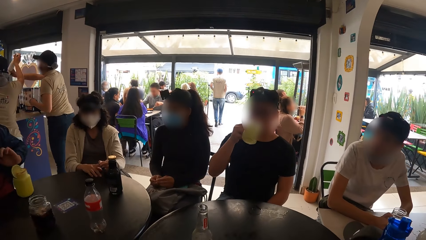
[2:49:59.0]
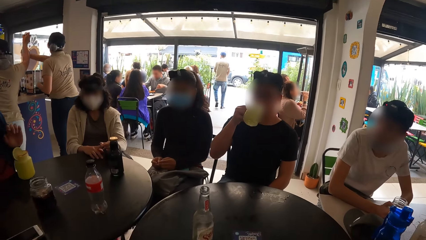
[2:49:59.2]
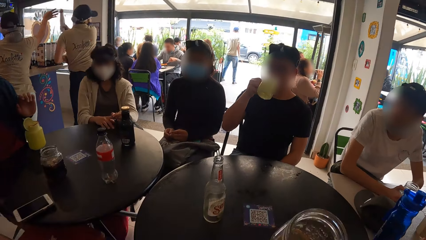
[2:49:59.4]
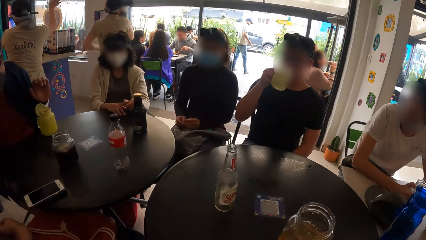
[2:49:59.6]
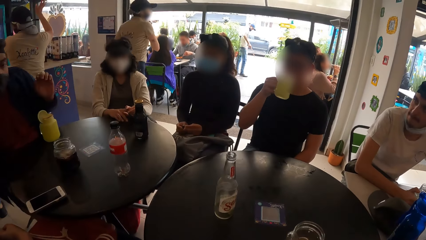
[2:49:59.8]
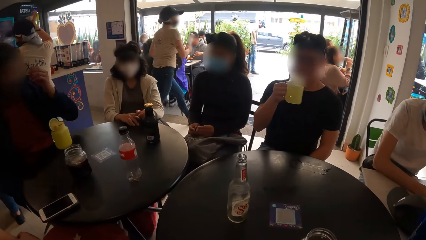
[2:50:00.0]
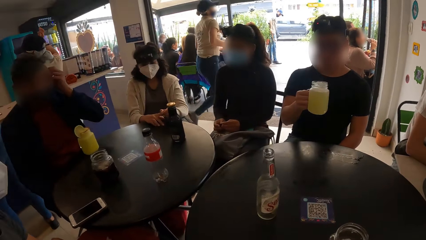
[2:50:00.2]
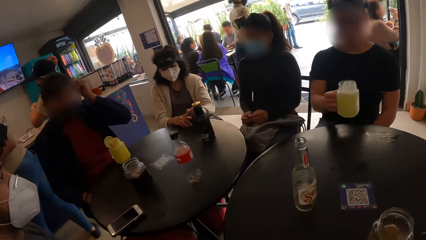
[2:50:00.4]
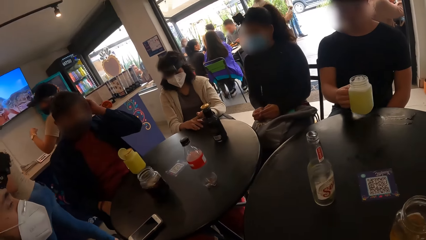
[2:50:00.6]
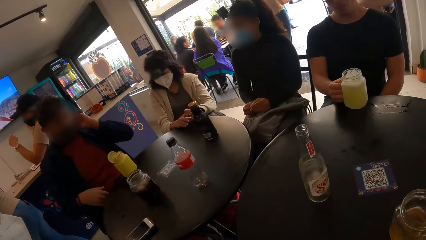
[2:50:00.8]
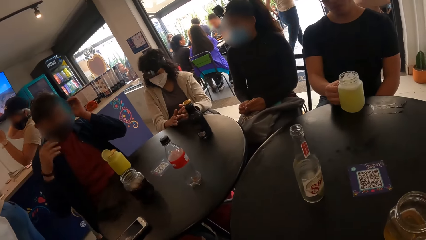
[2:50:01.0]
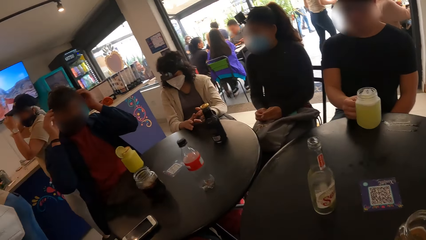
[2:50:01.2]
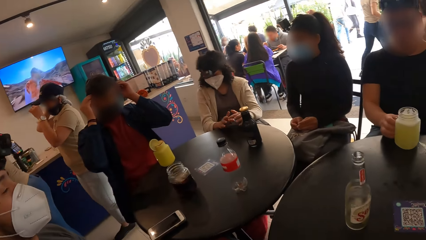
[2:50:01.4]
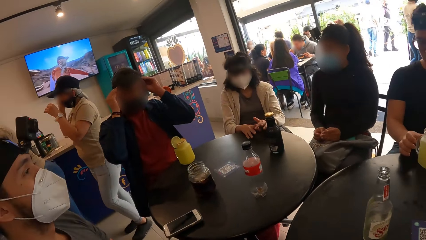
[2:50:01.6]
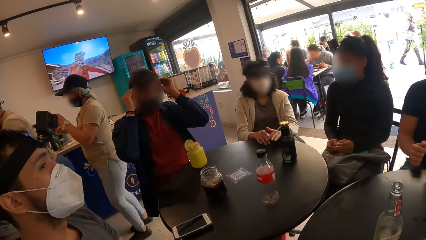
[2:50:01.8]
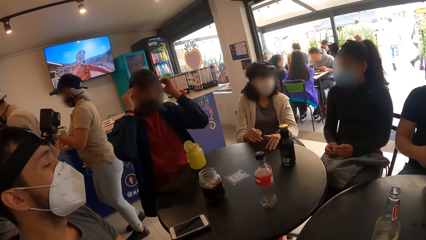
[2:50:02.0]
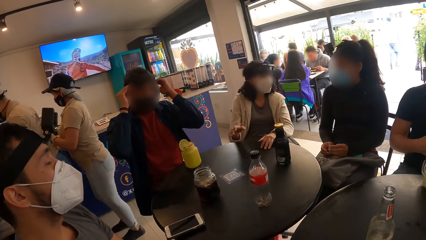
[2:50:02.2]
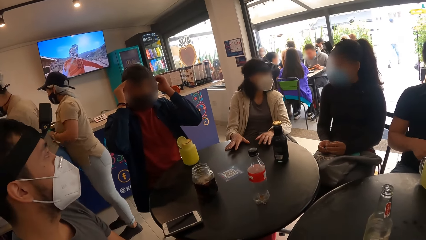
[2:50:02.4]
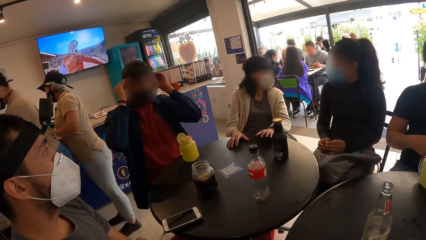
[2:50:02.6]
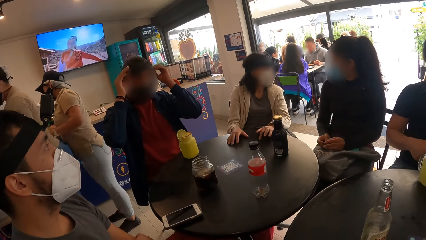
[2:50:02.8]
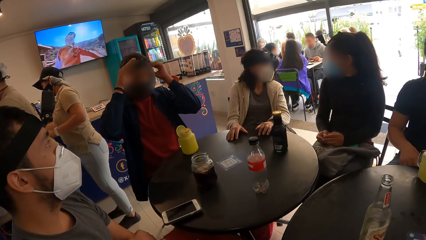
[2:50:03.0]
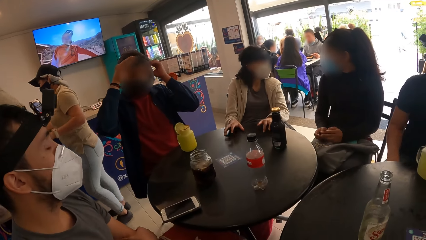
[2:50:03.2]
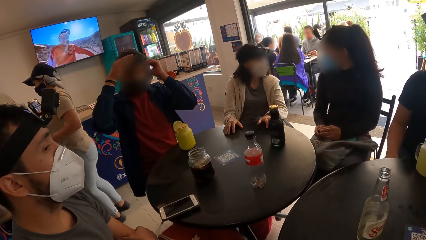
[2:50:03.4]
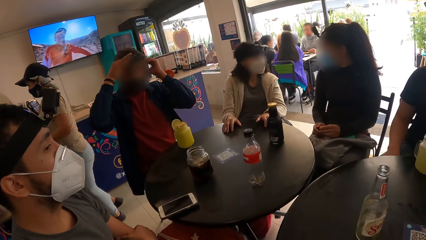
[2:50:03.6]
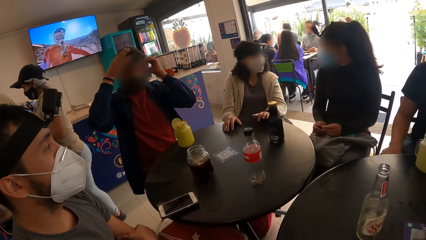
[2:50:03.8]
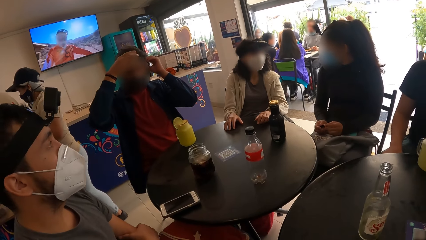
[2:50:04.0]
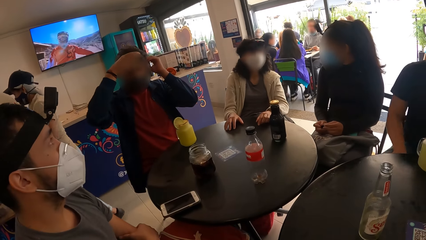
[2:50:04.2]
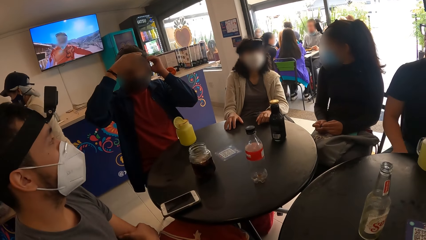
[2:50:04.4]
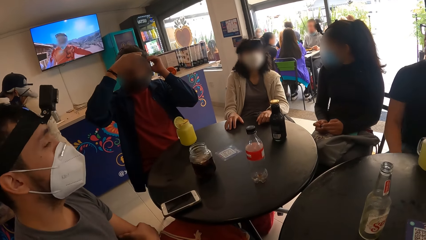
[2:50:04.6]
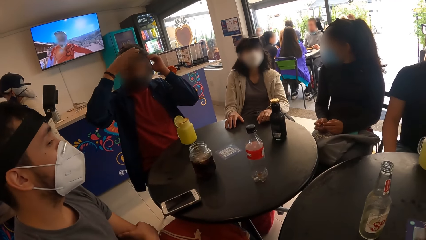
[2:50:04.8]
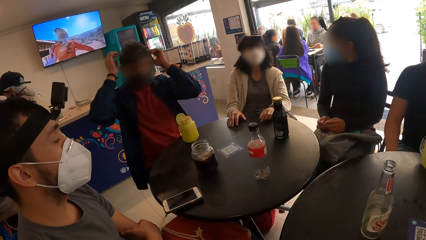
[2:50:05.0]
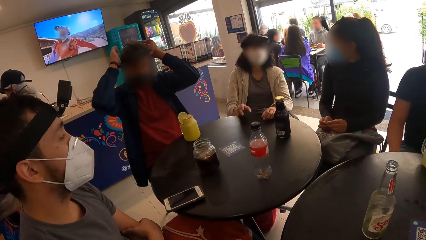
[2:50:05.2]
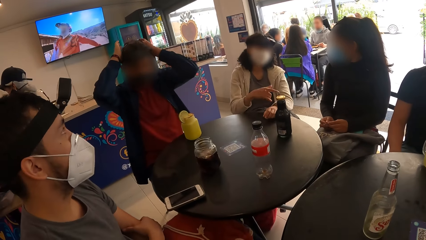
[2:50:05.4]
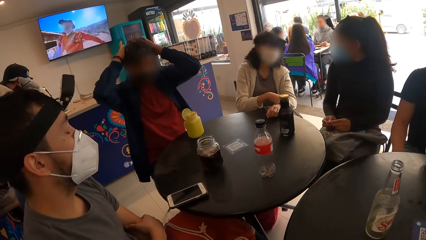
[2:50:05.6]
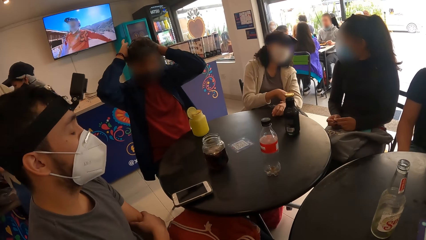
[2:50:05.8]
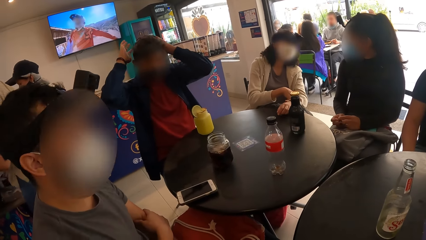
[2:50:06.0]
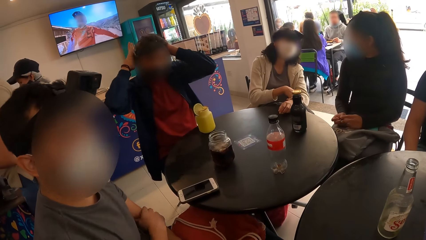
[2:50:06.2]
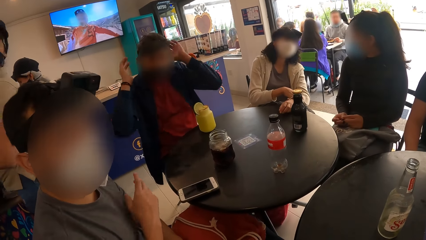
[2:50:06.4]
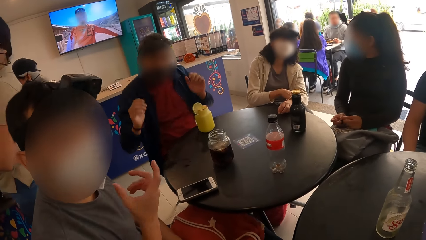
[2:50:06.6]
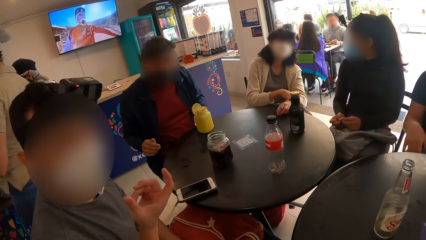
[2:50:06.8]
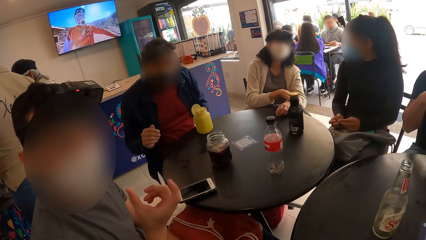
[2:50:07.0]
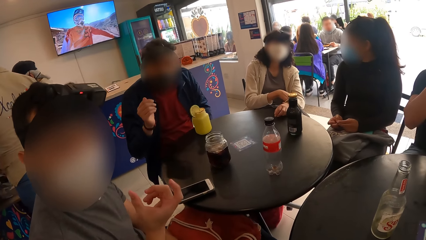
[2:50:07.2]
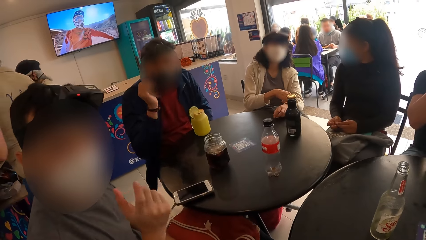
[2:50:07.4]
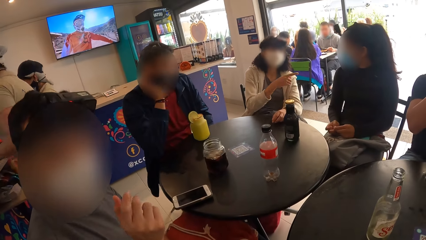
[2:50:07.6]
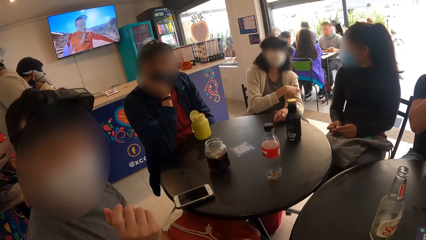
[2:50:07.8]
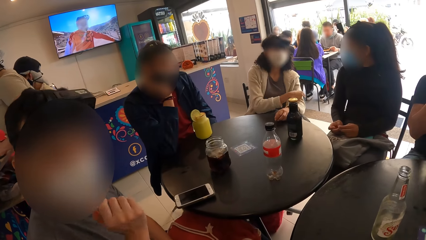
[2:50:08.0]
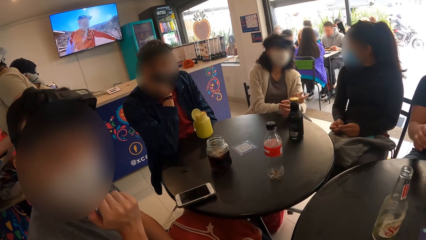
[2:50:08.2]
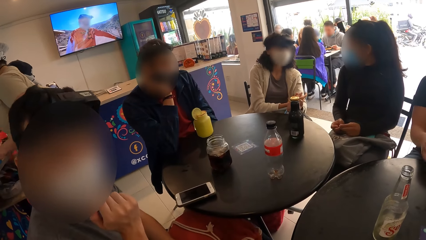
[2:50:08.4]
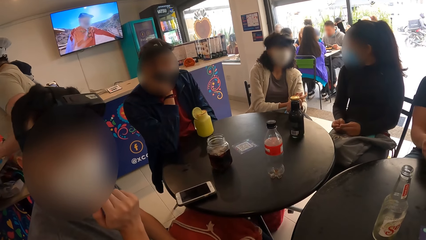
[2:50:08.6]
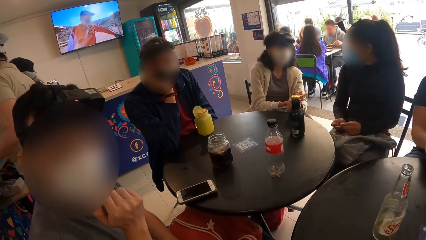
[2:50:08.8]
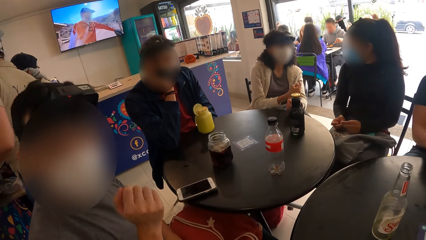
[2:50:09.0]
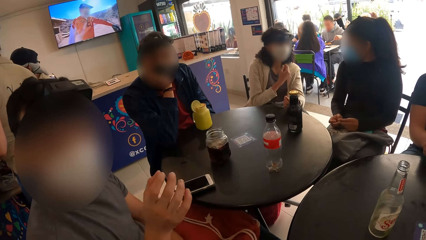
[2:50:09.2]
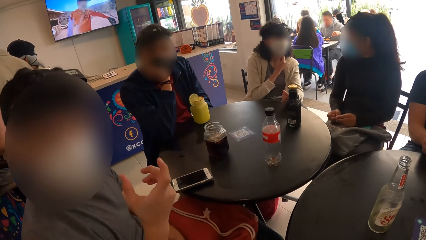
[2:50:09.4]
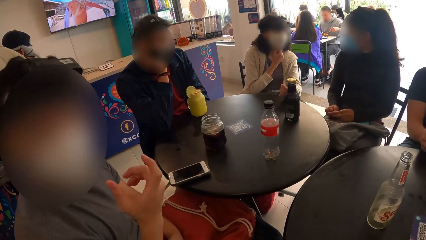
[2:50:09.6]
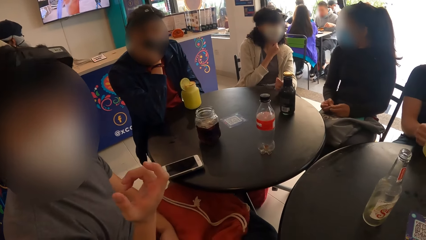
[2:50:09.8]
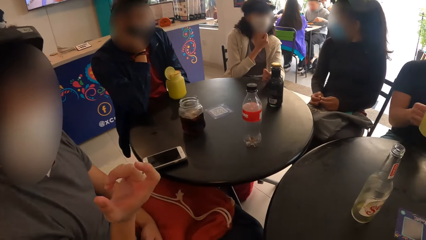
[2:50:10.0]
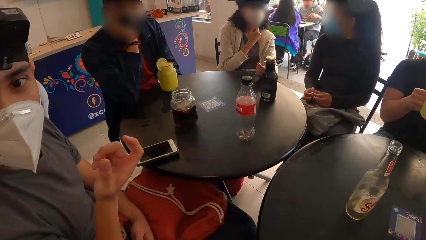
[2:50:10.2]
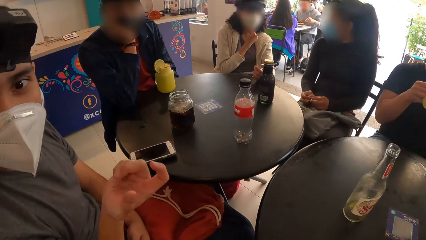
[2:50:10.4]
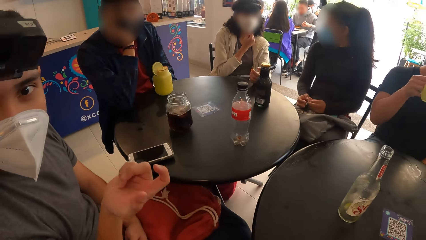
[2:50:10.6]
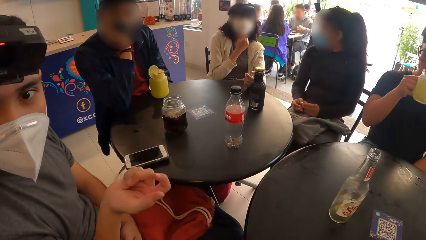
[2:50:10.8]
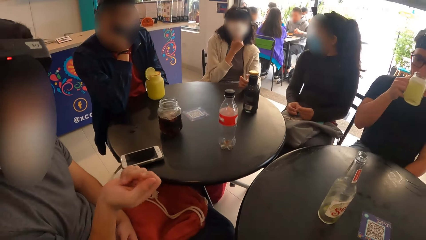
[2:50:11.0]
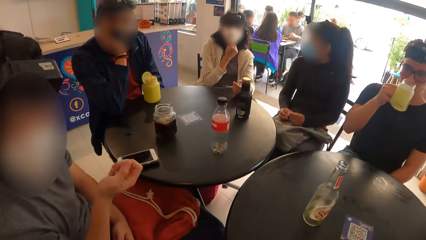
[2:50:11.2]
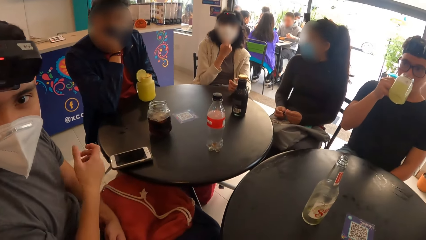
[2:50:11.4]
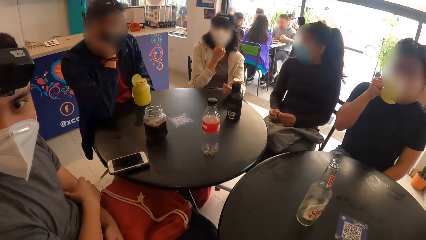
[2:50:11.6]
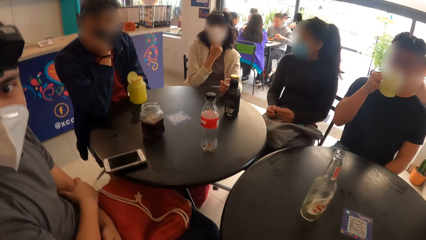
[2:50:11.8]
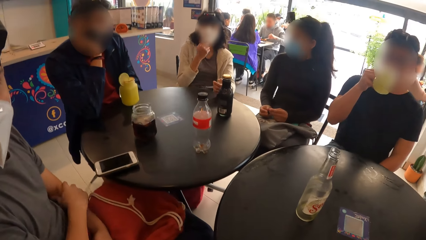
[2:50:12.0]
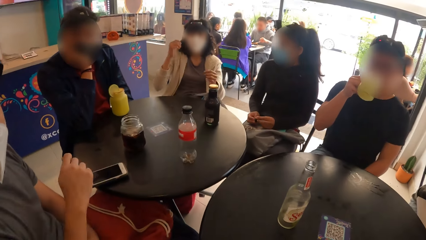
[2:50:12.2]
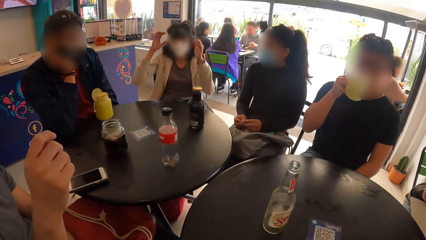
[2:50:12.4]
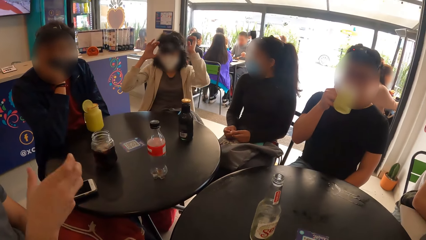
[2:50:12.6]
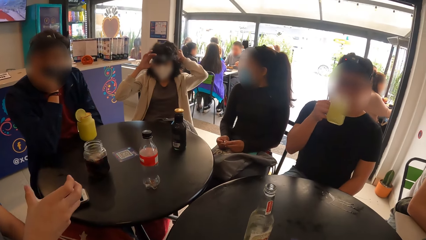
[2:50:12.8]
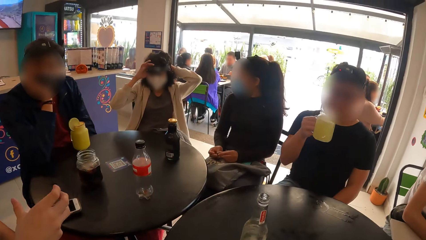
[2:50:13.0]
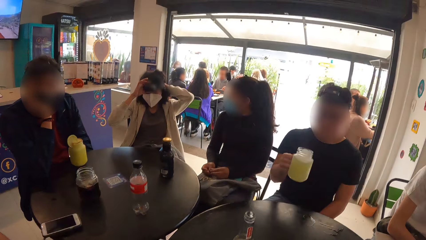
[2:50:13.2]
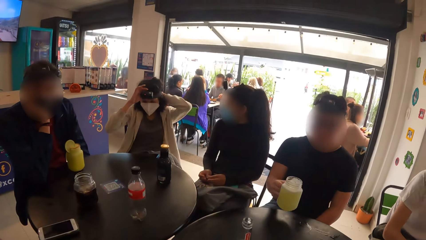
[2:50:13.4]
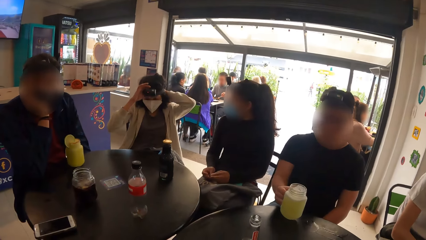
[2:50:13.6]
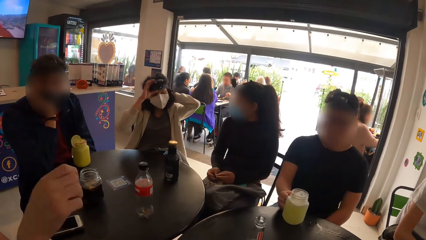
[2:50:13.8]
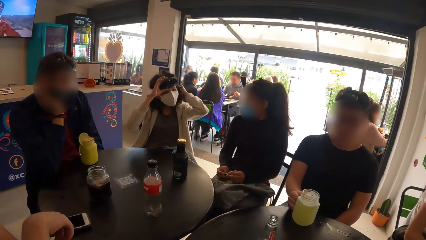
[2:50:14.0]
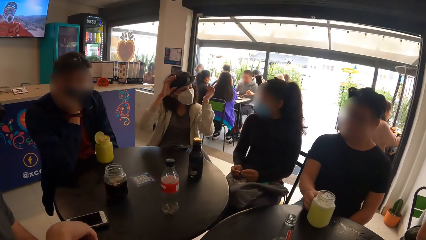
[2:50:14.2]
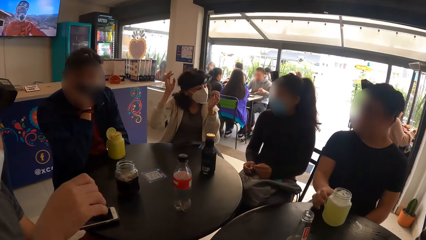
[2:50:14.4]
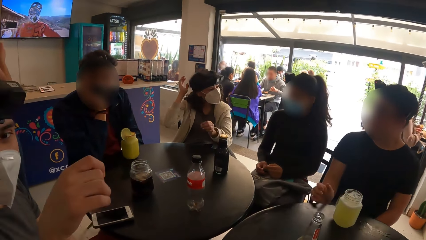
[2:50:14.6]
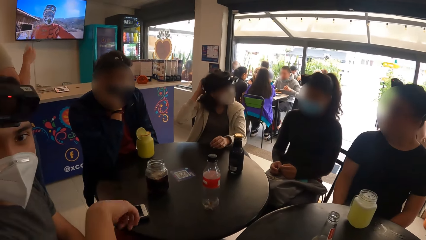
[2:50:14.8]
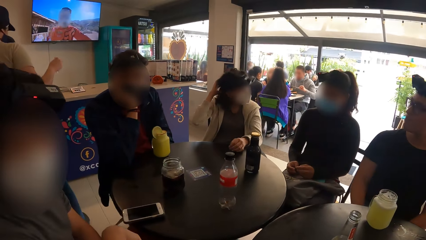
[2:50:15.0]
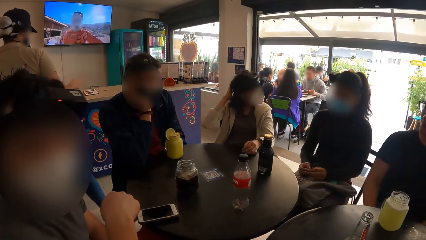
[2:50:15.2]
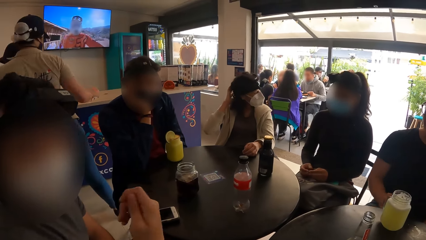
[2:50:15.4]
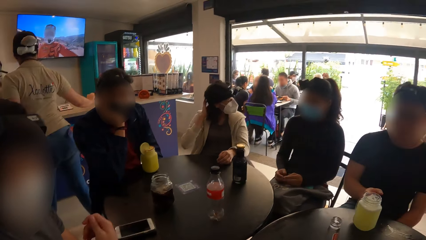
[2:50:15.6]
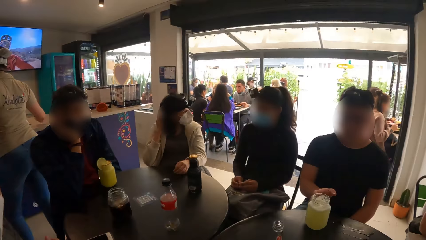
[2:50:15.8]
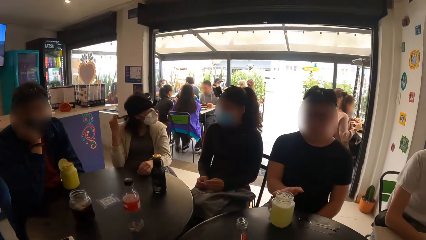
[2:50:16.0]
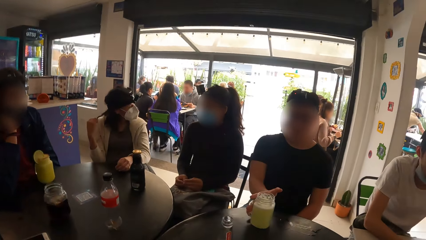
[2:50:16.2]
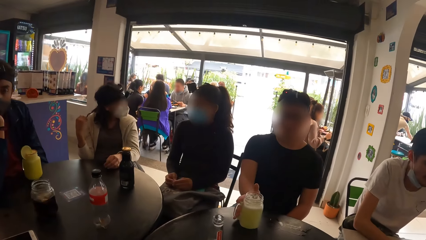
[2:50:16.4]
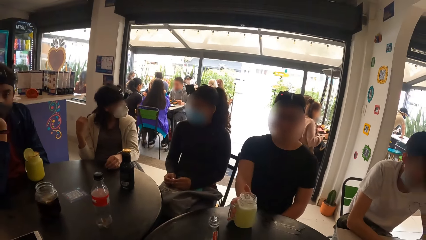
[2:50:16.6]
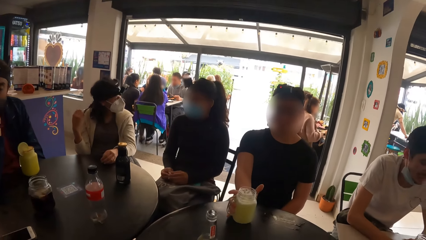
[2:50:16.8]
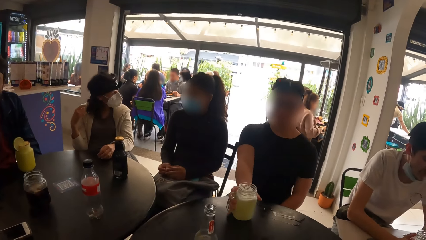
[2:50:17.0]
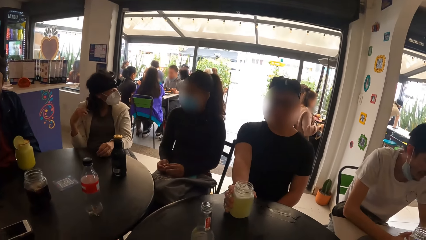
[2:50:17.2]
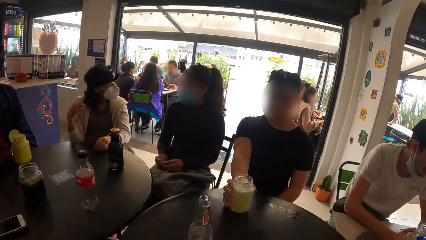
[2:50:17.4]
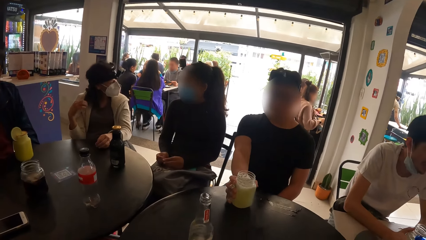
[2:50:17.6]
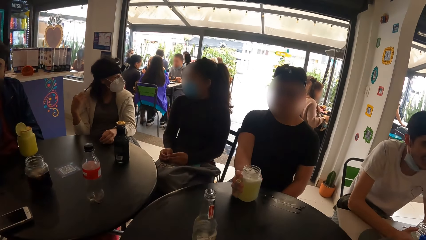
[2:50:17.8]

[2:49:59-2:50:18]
The camera wearer picks up the glass. They look around the room. The man interacts with the camera wearer. The man converses with the camera wearer.
